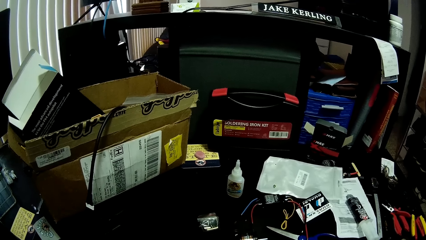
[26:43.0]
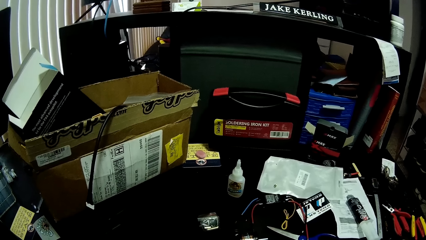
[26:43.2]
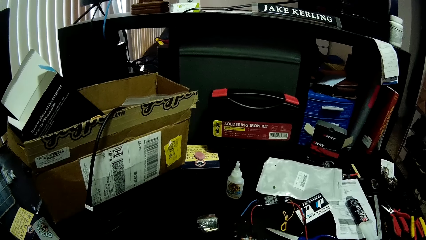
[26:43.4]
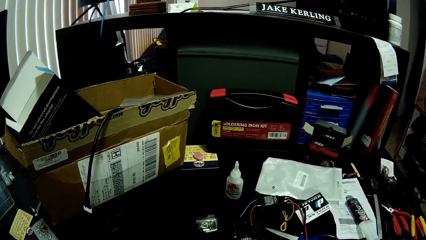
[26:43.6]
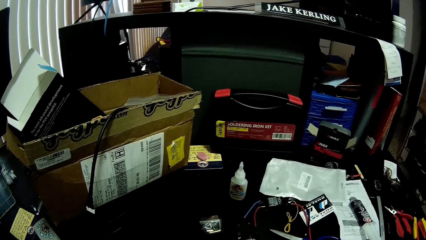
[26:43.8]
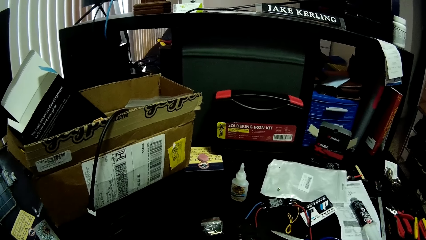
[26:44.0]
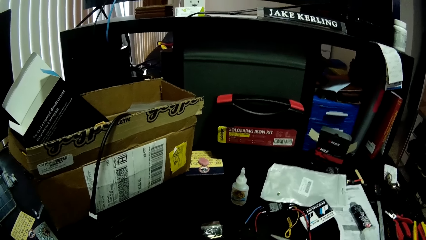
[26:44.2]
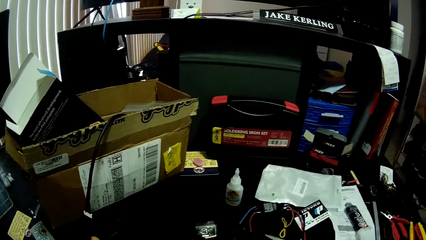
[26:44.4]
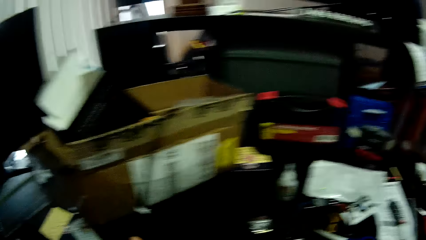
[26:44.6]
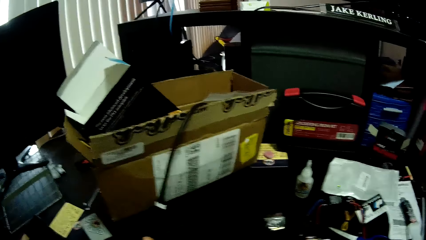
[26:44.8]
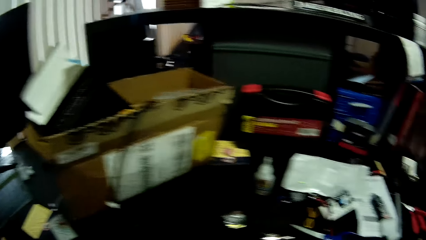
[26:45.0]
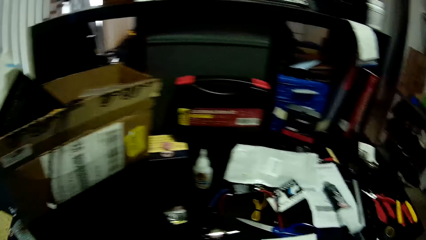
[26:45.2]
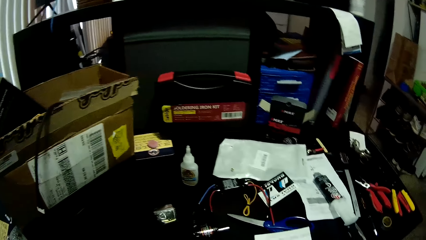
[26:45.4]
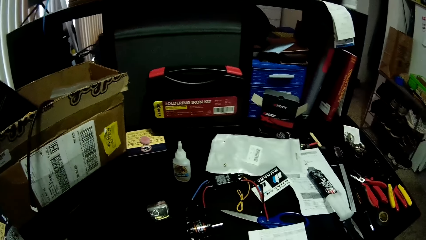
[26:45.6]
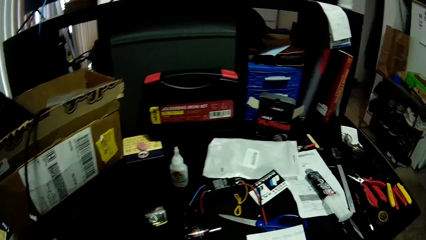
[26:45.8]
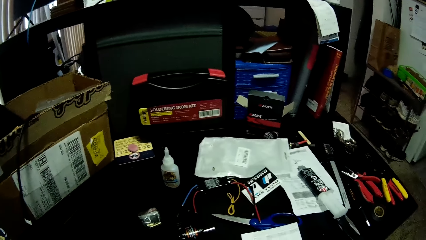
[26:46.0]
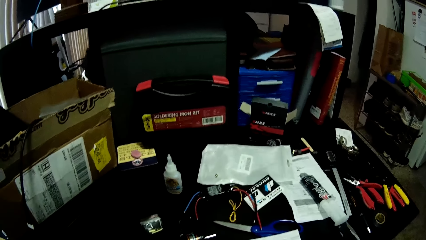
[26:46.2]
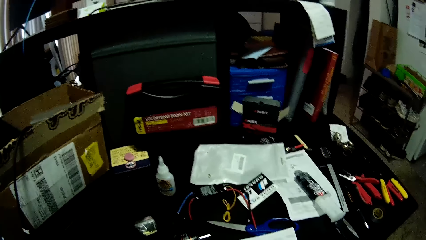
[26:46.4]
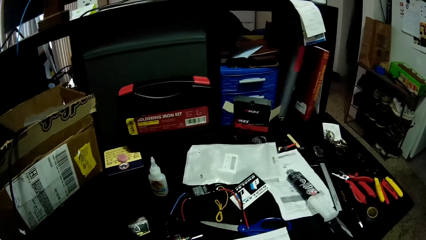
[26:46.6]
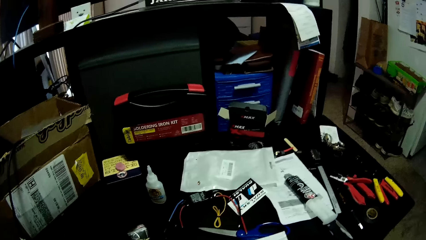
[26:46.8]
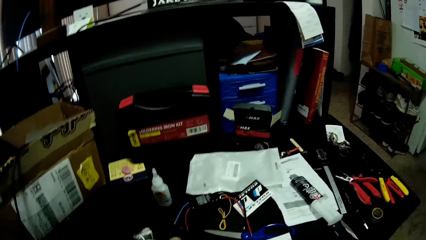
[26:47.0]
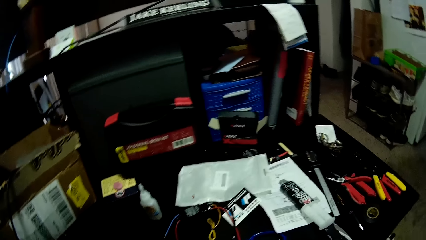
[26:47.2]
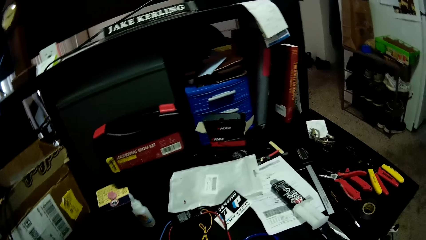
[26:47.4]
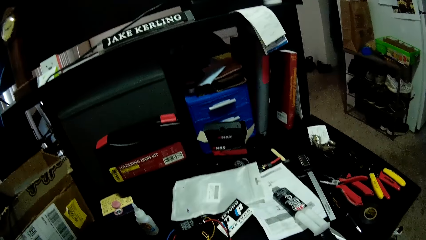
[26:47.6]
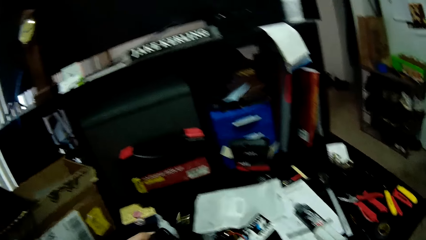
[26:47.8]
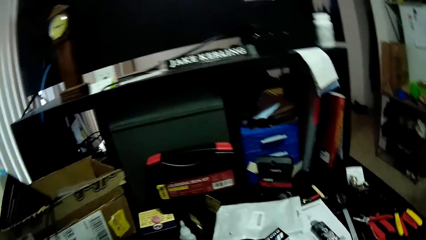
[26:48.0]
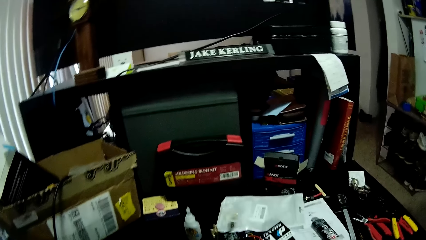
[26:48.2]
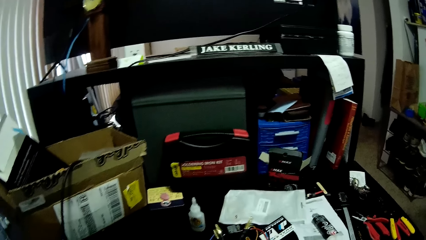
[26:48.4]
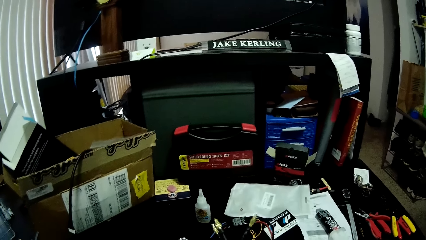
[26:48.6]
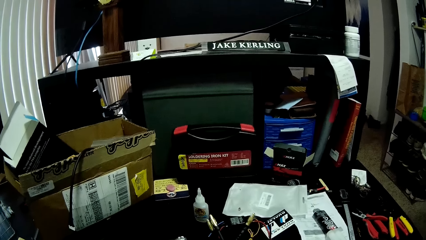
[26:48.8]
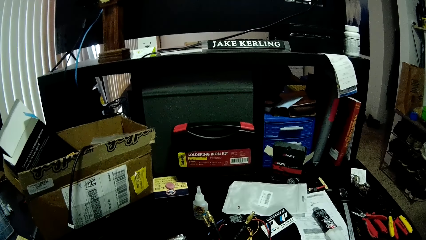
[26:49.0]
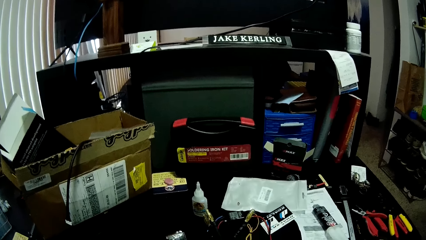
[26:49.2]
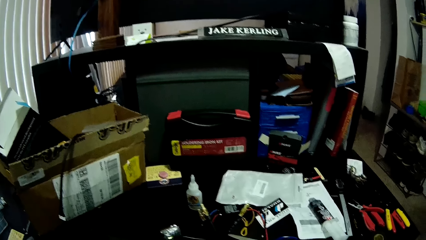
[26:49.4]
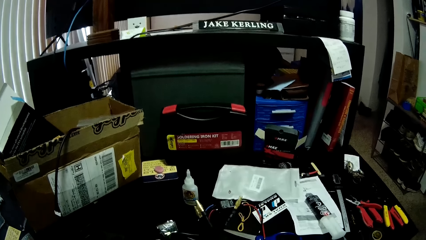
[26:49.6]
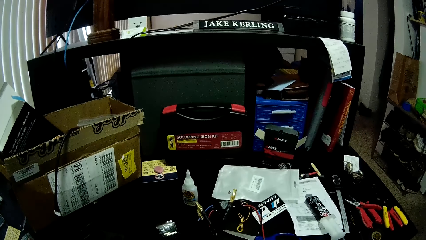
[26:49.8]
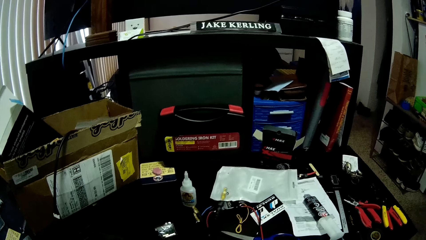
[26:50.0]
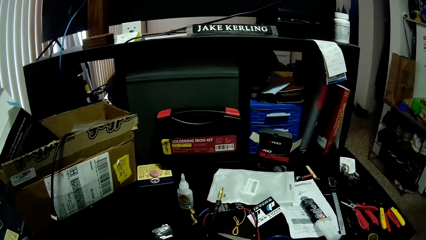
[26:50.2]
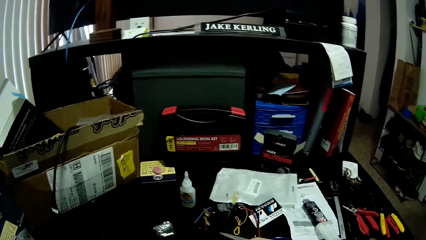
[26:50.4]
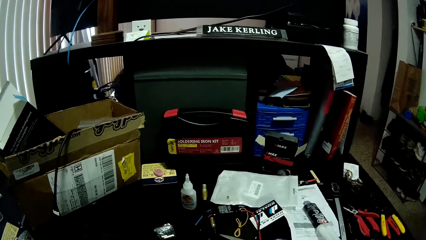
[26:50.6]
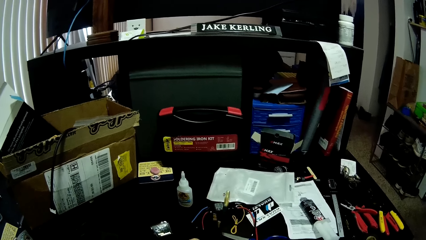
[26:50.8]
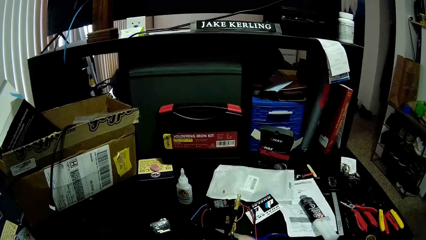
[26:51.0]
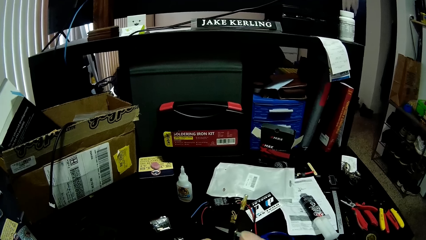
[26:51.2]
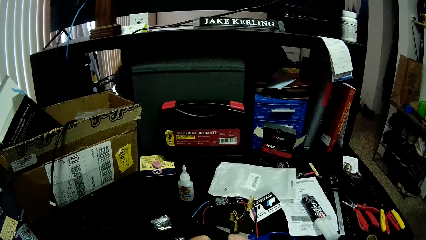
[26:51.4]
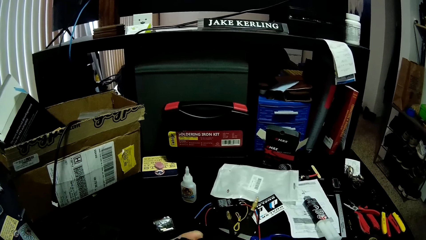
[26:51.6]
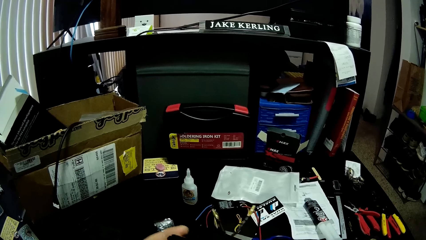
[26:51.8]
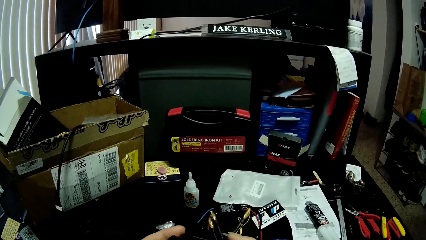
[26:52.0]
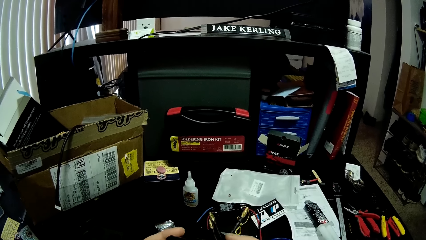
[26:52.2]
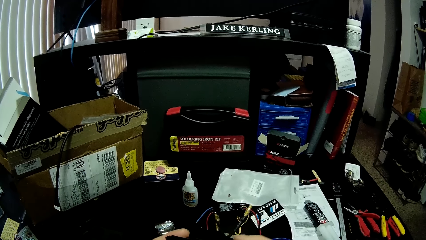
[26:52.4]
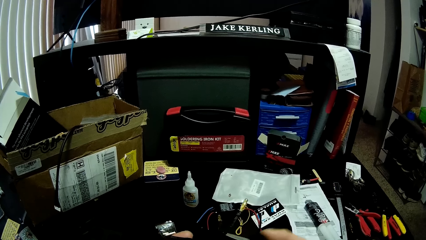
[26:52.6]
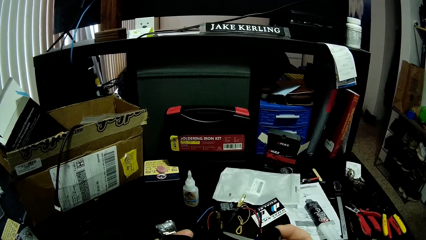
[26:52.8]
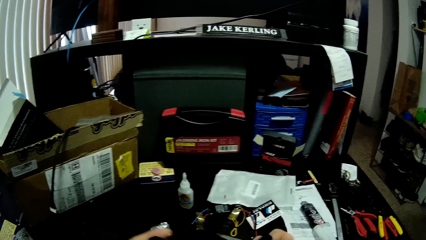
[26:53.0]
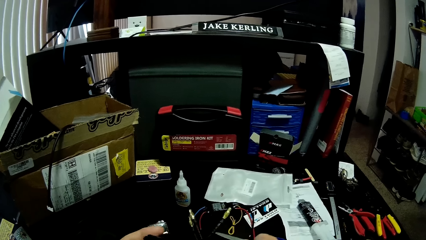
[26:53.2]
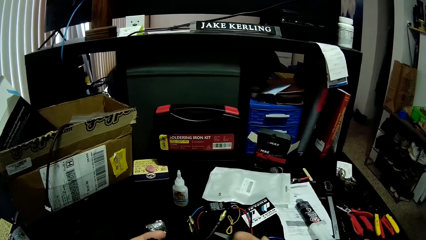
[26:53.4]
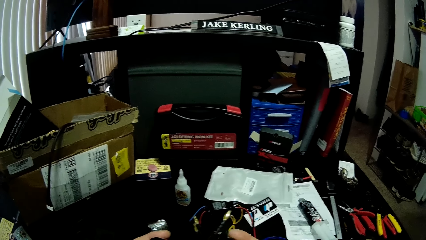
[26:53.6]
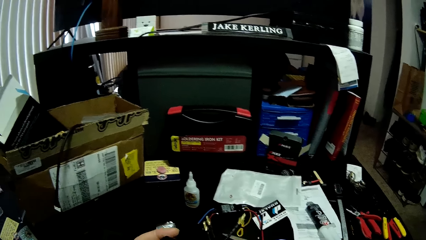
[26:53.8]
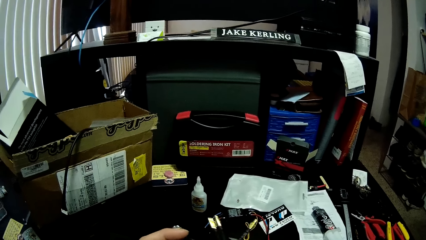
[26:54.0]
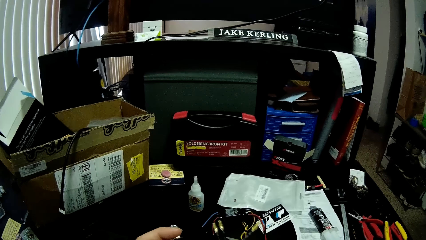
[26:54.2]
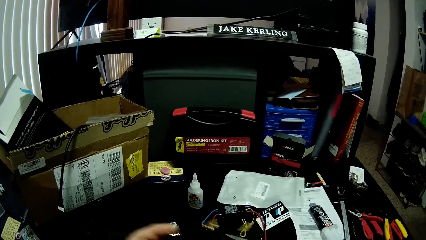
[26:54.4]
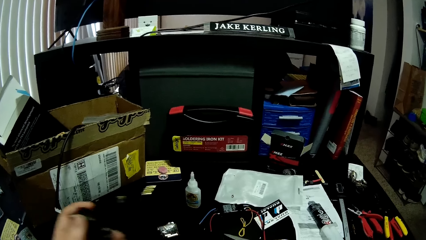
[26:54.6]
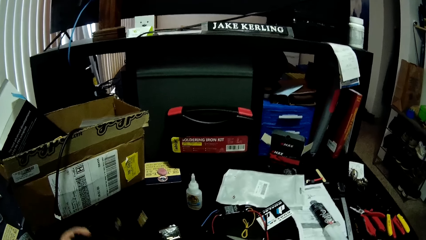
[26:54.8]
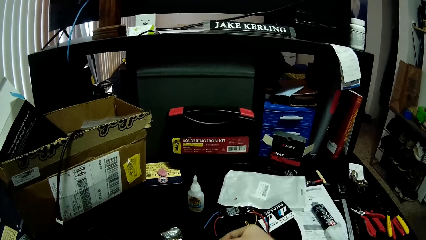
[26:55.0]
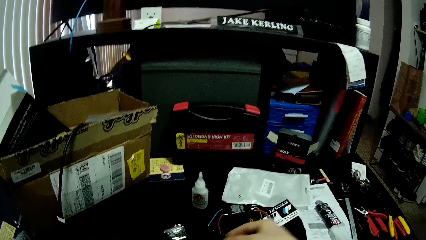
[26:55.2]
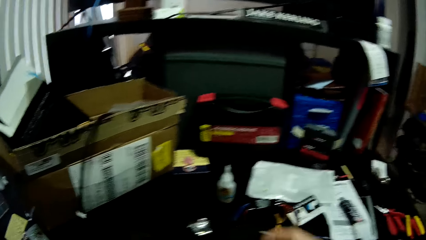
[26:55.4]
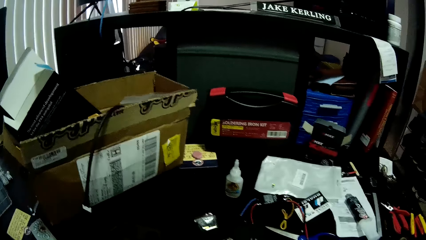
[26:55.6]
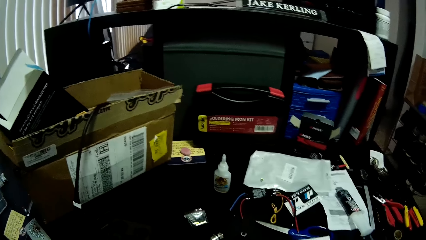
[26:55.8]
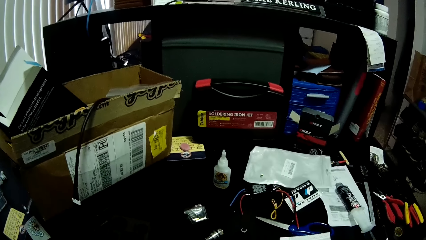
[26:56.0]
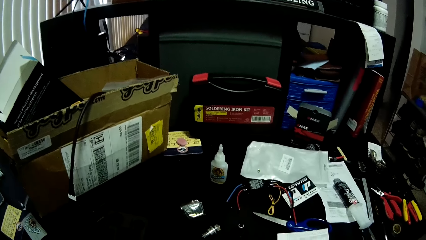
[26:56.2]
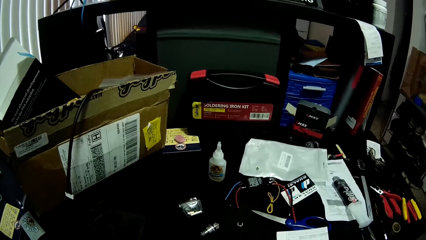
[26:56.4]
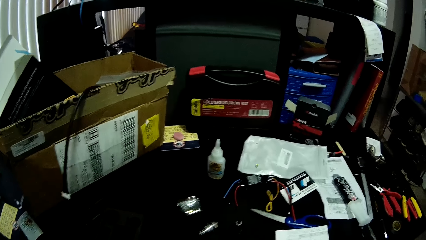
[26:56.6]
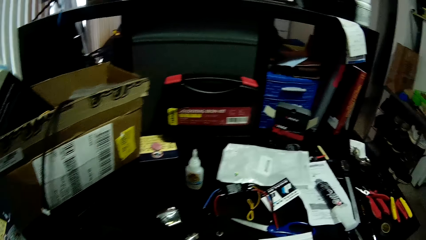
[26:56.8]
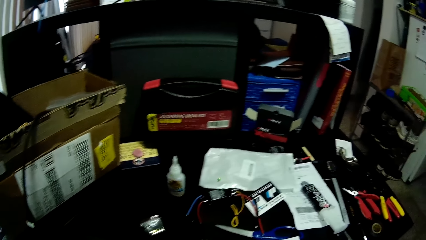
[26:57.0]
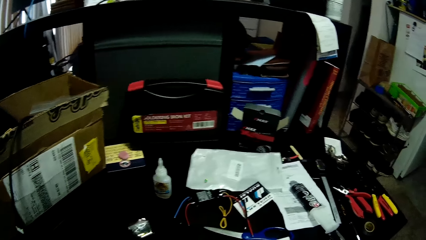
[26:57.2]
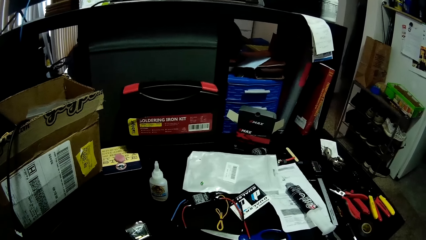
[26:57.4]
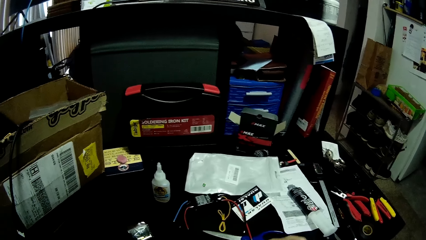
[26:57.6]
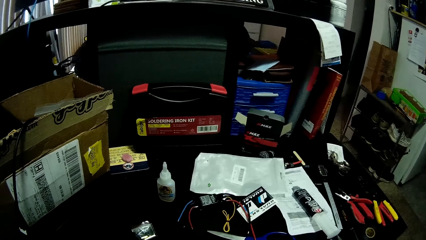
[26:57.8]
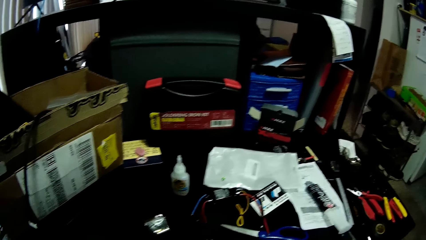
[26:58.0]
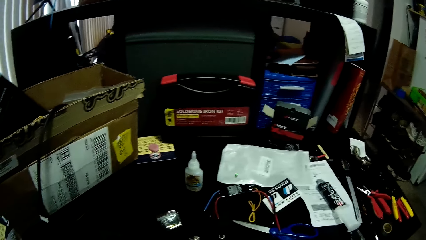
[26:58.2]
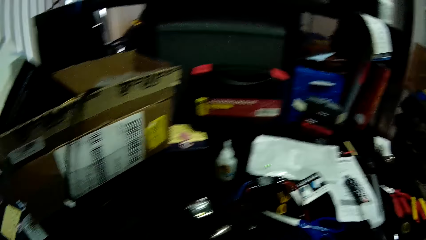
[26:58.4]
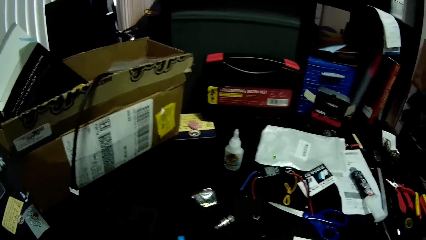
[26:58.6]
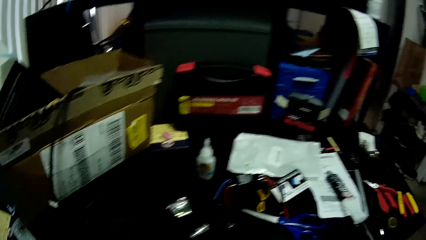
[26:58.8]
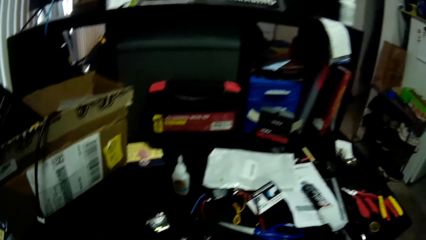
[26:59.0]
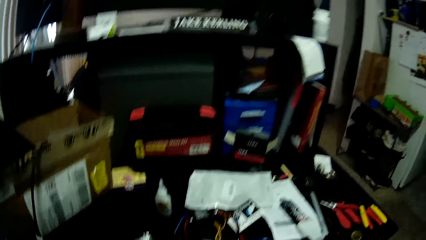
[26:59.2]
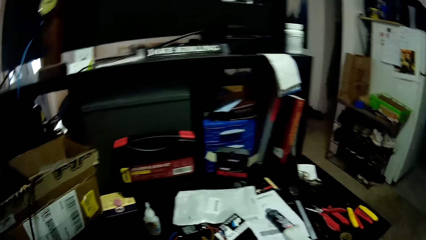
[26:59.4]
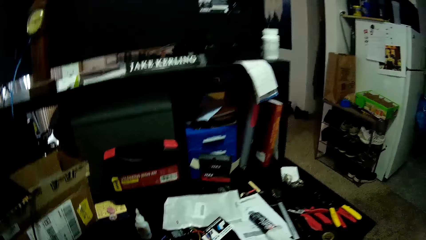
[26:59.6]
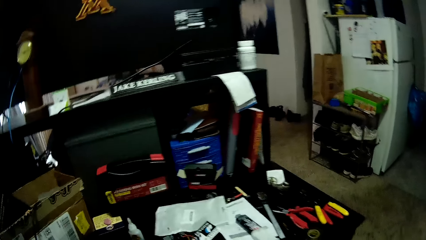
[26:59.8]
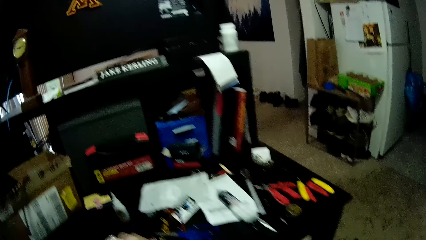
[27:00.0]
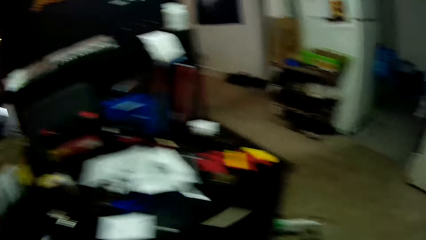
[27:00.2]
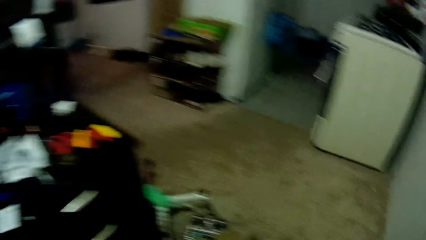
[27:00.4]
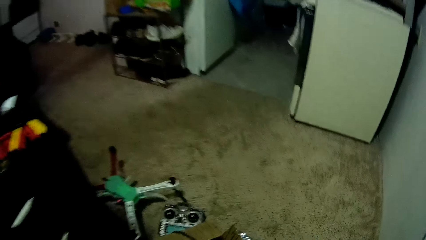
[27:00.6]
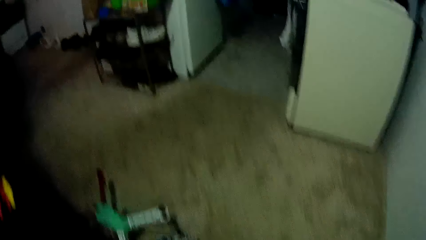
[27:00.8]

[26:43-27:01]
The camera wearer looks around the table. They hold the soldering accessories. They adjust the machine part. They look around the table.
